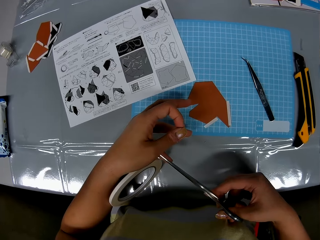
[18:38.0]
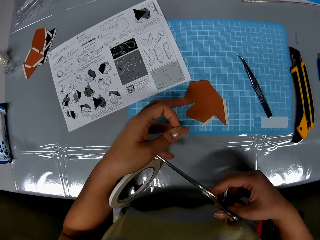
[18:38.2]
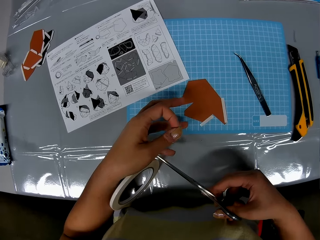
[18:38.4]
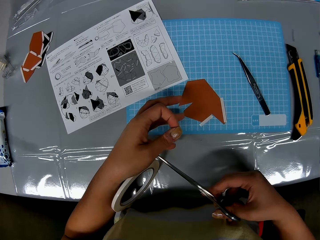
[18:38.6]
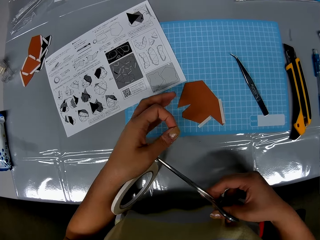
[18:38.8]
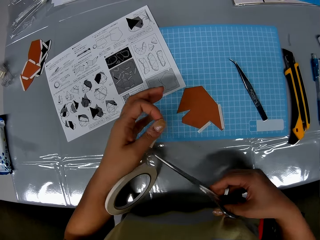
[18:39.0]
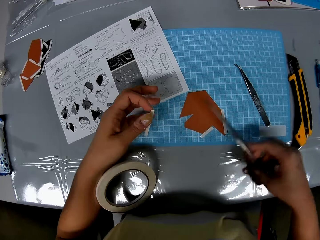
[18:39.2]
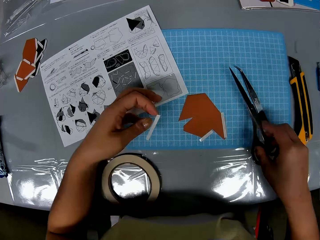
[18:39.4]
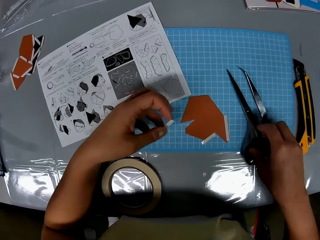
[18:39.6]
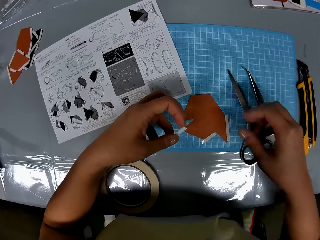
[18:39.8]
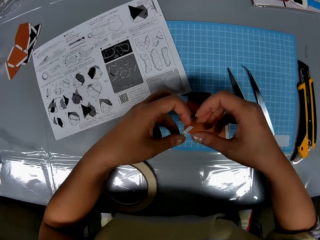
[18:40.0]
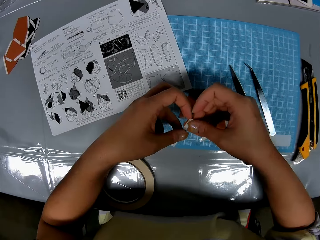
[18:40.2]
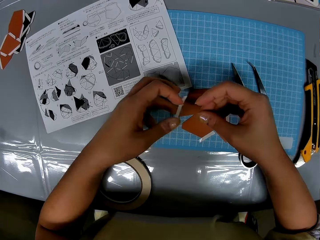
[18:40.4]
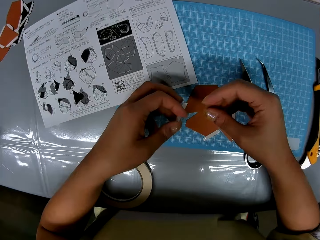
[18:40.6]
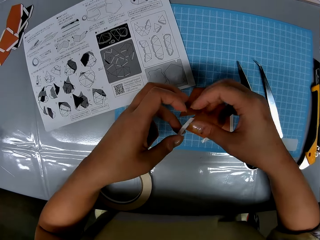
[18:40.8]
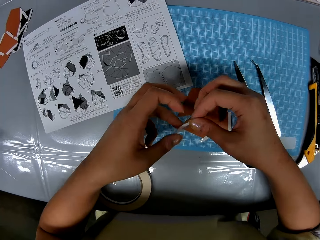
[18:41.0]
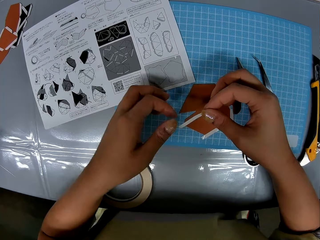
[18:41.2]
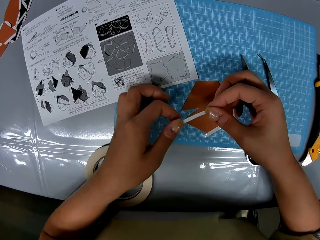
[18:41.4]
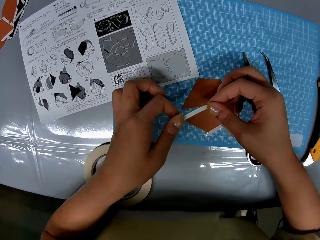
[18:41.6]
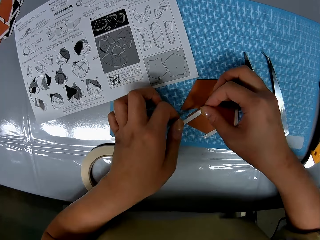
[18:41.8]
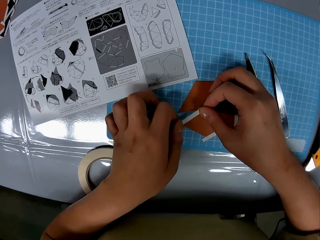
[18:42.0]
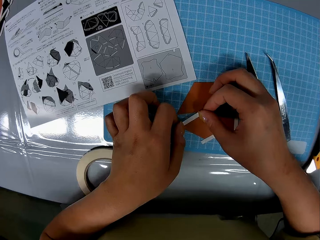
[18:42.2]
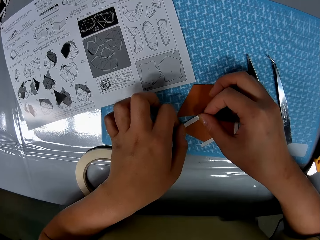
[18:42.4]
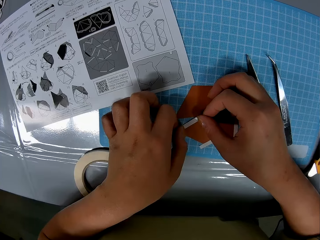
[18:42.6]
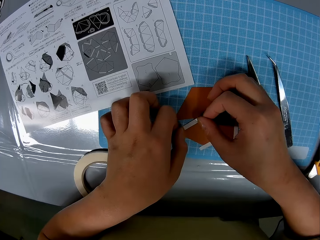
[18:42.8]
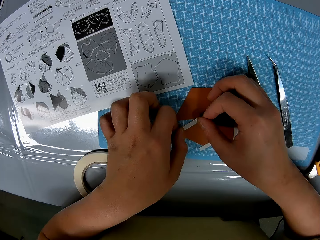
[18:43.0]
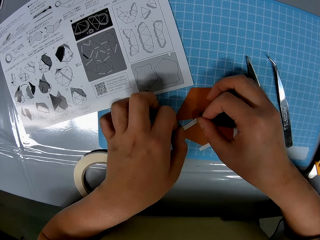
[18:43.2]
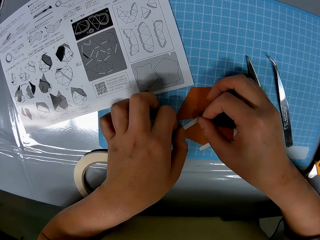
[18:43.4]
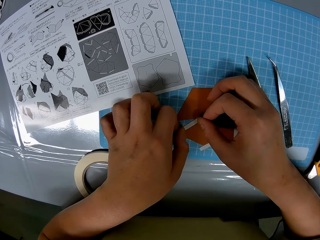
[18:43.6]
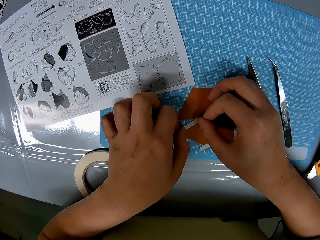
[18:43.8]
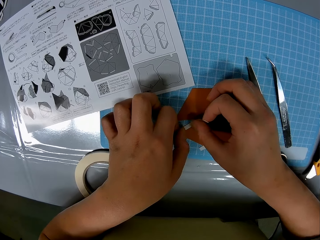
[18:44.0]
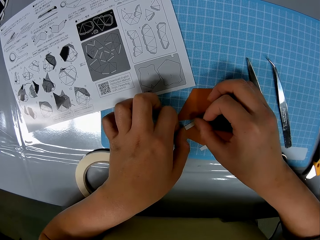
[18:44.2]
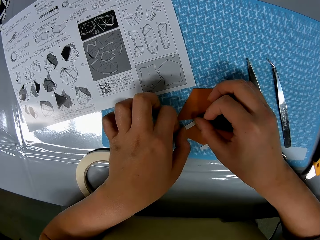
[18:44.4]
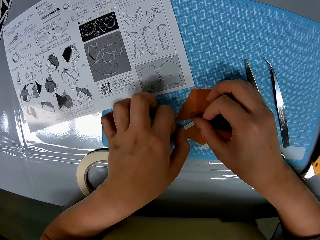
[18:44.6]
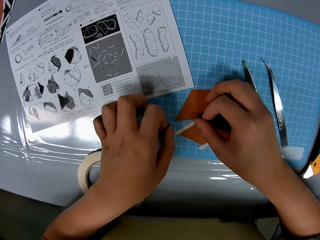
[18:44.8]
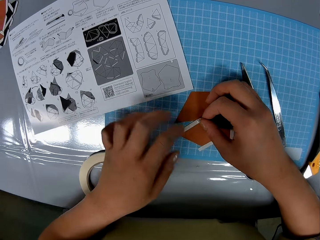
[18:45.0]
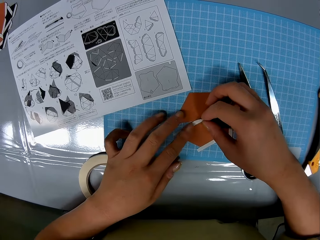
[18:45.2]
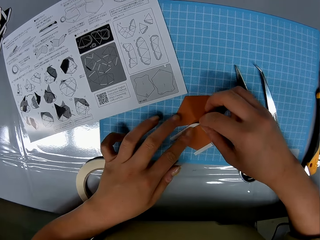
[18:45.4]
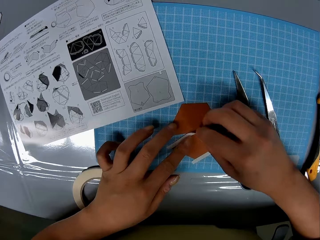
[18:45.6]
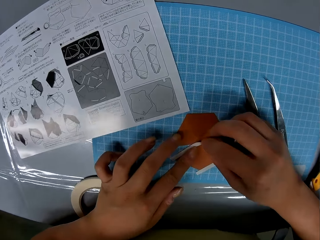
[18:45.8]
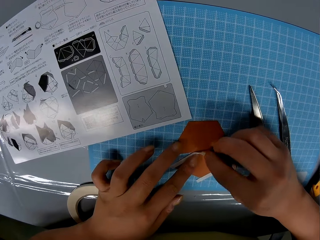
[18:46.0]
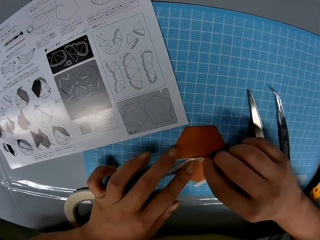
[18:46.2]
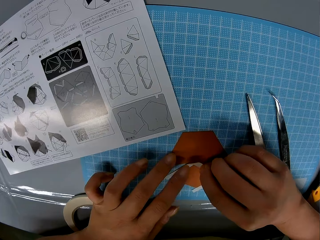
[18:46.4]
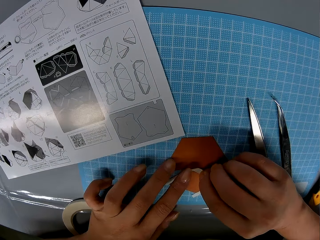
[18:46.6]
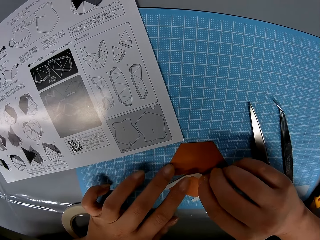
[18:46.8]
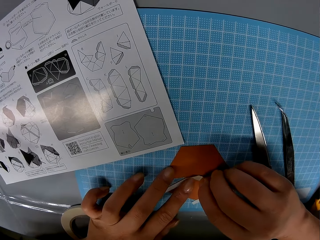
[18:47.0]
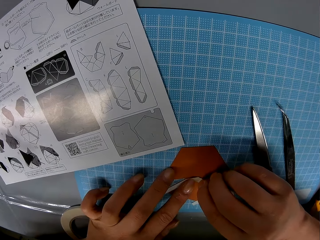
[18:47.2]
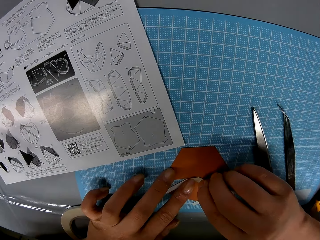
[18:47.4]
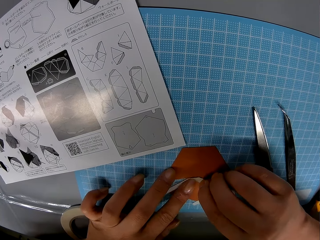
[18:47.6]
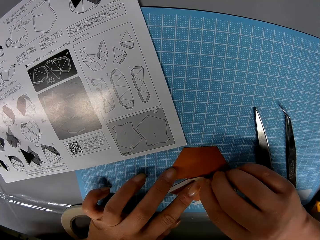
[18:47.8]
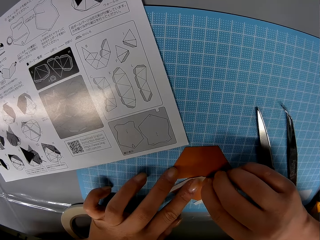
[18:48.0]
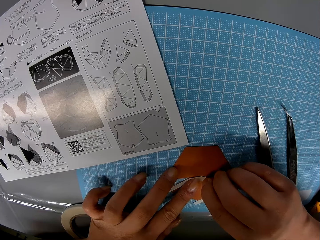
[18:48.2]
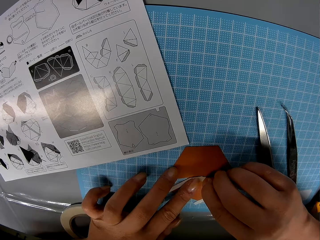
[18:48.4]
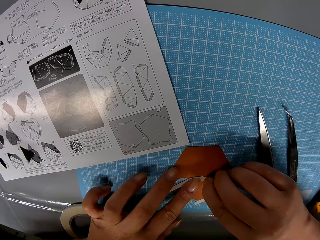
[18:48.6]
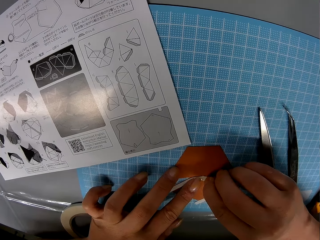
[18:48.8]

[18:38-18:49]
The camera wearer drops the cellophane tape on the table with her left hand. She drops the scissors on the cutting sheet with her right hand. She rubs the strip of cellophane tape with both hands. She fixes the strip to the piece of paper with both hands.

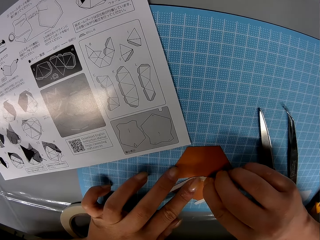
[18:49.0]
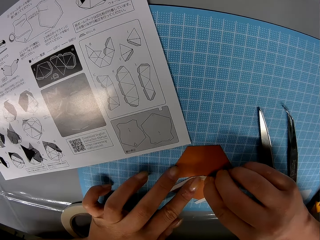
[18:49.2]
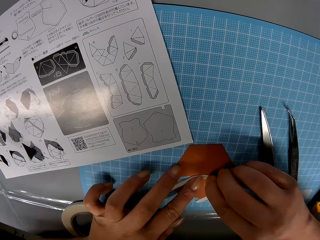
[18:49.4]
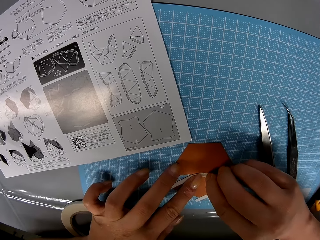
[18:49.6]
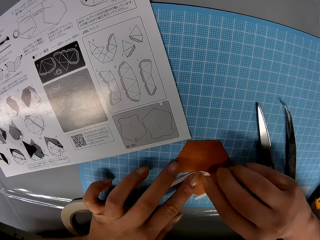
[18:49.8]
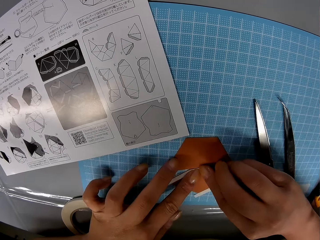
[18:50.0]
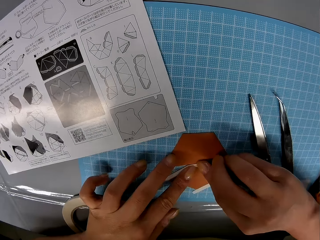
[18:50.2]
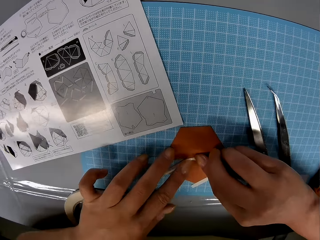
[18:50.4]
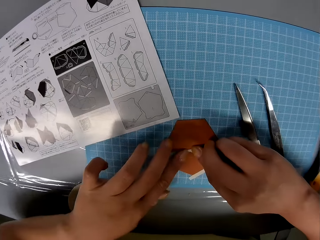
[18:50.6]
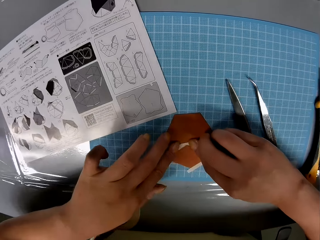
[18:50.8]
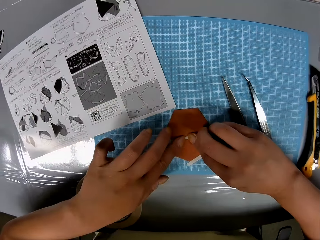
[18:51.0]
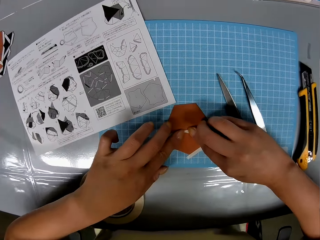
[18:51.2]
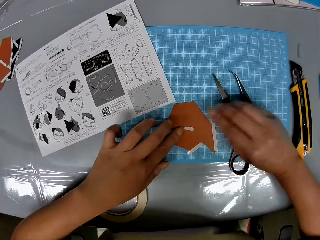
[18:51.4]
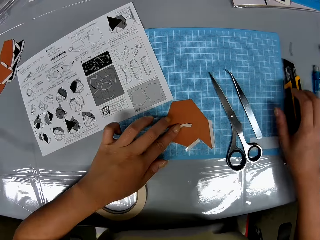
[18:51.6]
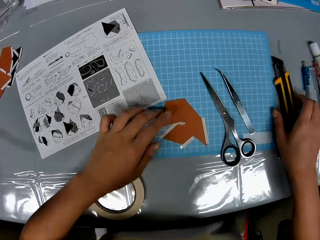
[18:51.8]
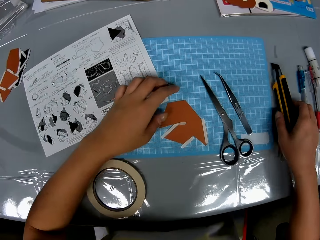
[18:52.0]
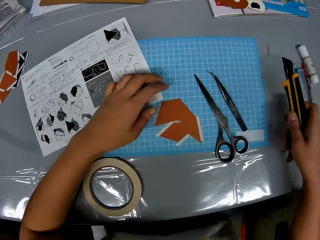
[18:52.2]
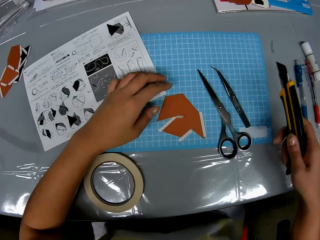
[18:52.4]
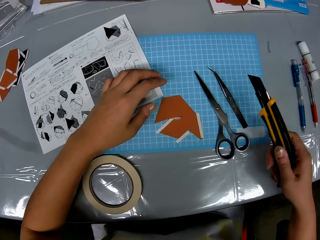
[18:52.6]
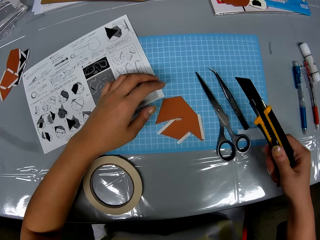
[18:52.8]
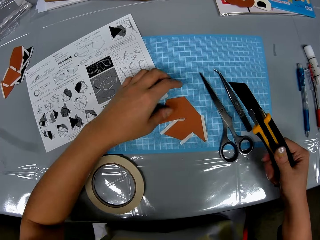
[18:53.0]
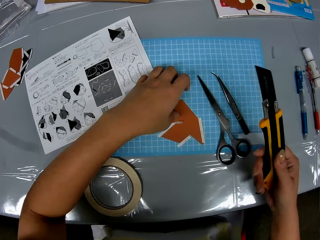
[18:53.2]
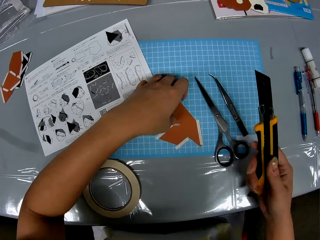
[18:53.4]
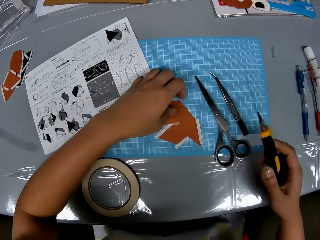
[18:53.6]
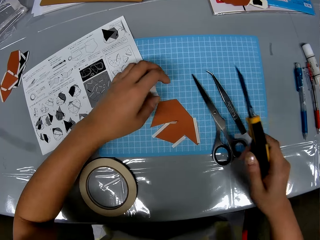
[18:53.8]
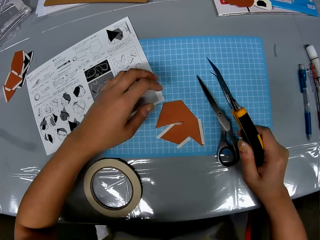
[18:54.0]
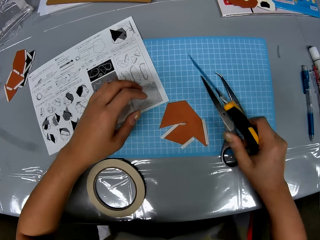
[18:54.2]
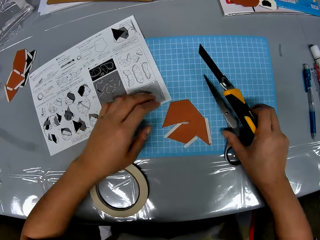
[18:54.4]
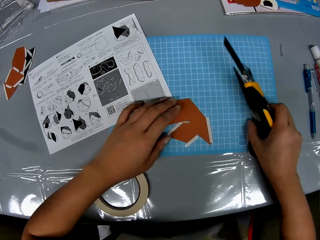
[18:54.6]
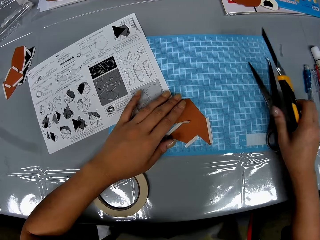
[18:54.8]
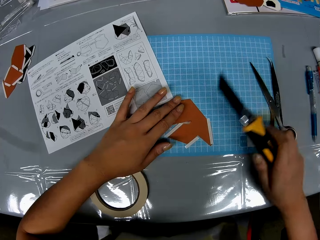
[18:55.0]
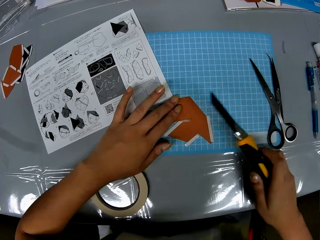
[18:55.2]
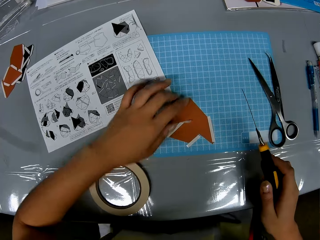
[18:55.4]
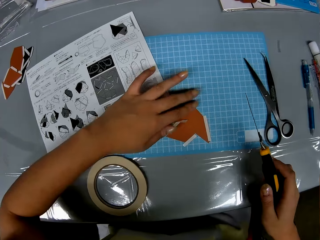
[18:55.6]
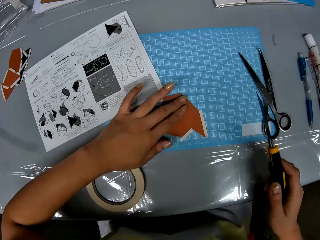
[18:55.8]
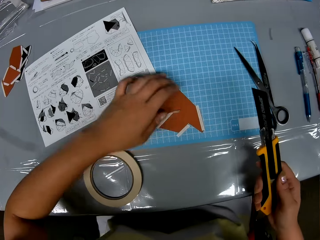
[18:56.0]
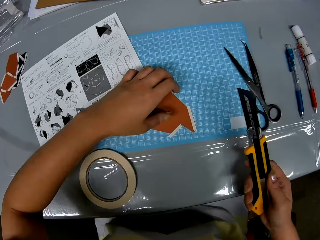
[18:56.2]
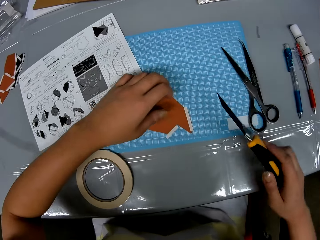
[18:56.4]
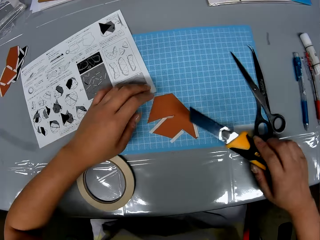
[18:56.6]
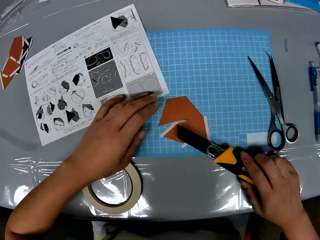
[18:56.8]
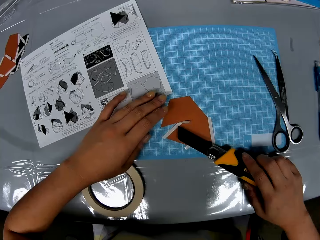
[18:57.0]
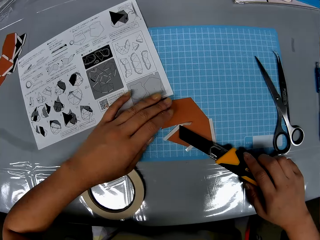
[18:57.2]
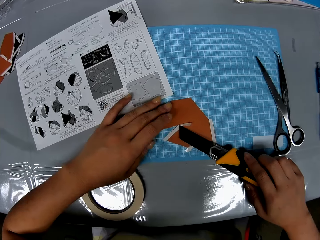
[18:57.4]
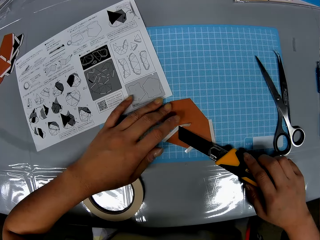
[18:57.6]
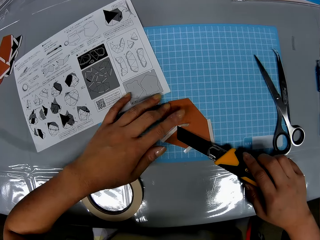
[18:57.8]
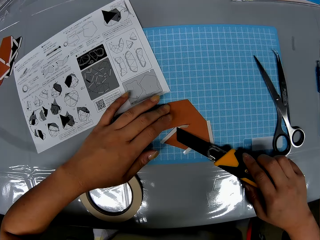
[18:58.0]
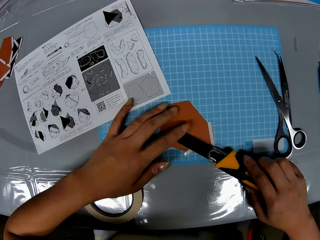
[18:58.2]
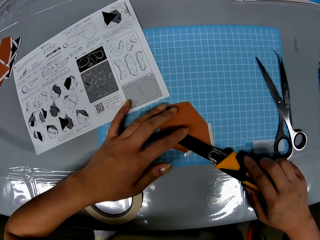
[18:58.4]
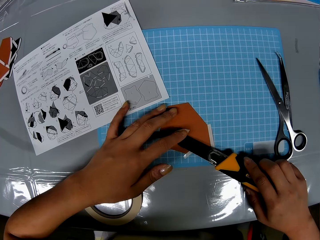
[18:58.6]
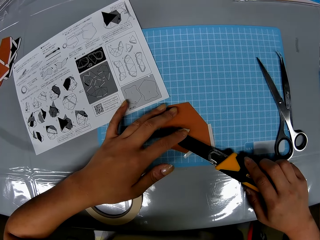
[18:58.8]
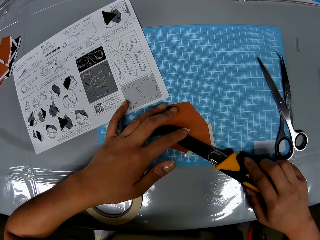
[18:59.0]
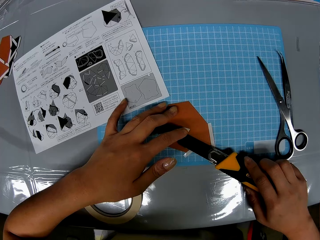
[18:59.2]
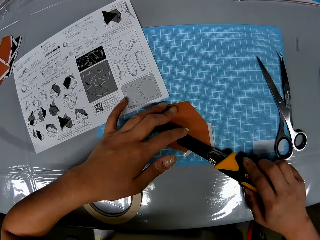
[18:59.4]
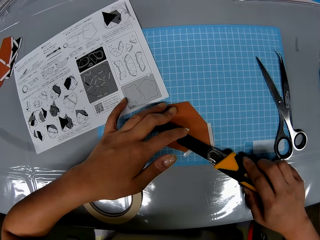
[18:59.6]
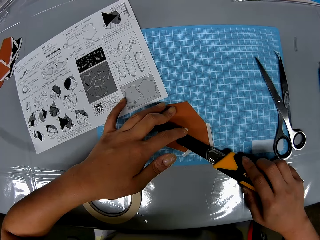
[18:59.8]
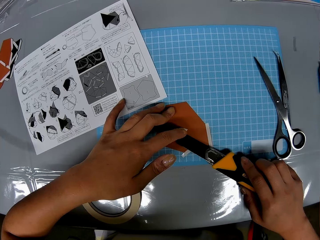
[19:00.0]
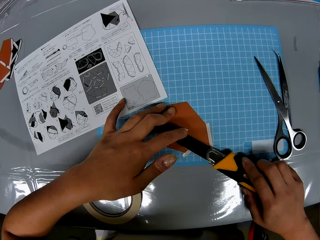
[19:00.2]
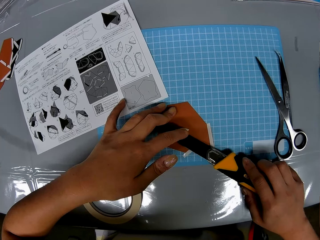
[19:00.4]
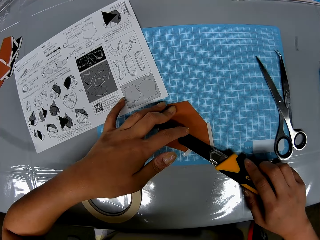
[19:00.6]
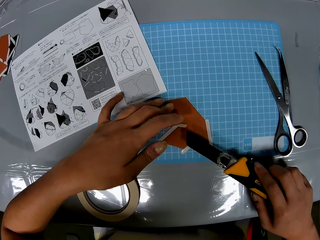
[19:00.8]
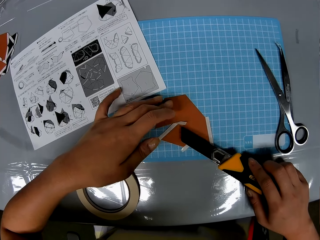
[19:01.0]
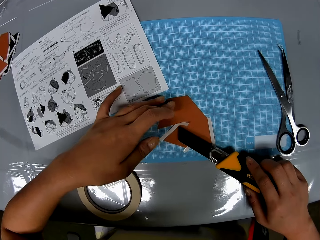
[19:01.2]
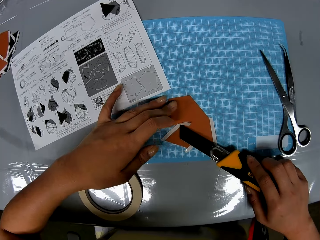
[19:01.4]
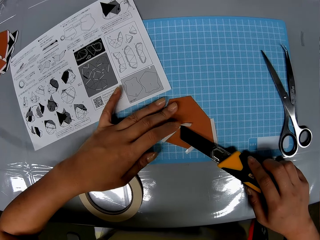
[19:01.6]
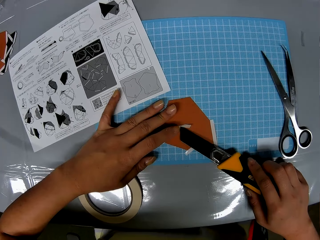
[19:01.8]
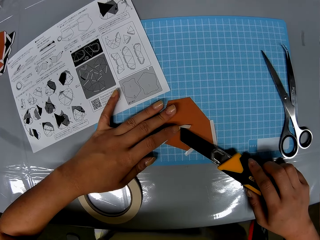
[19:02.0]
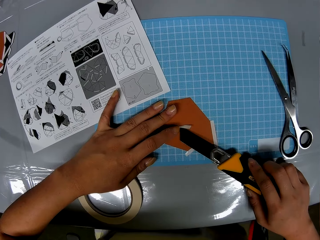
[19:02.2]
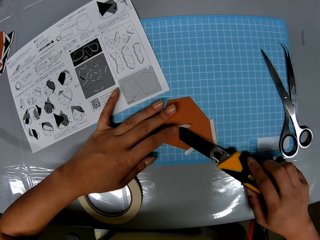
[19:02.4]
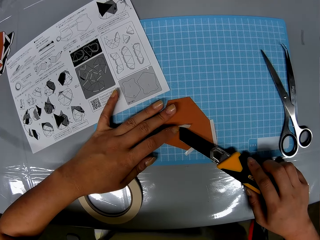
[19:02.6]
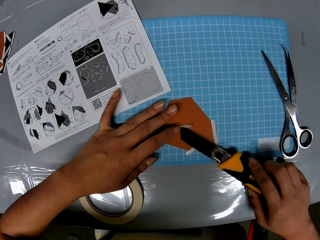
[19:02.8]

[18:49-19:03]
The camera wearer picks up a retractable blade knife from the table with her right hand. She touches the piece of paper with her left hand. She moves the scissors and prong tool on the cutting sheet with her right hand. She pats the piece of paper with her left hand. She cuts the piece of sellotape. She cuts a part of the piece of paper with the retractable blade knife.
